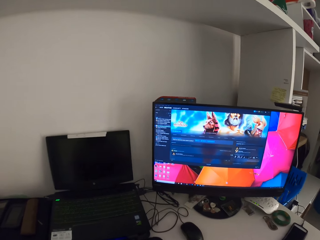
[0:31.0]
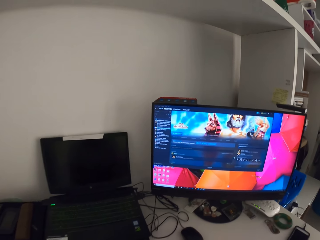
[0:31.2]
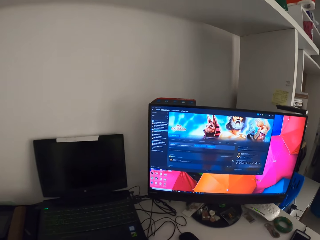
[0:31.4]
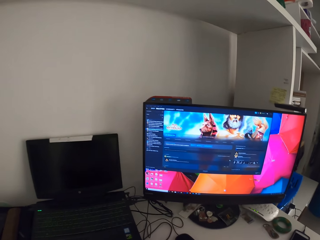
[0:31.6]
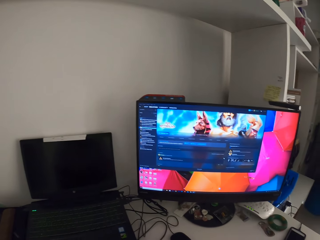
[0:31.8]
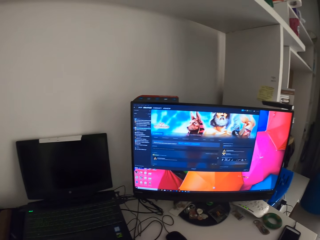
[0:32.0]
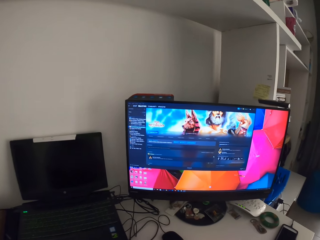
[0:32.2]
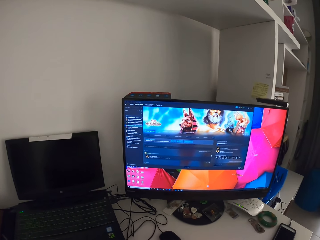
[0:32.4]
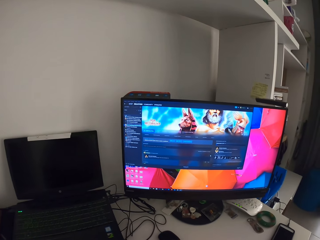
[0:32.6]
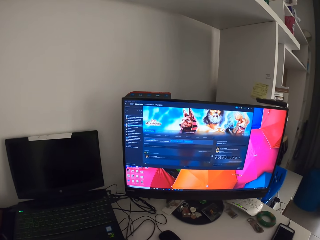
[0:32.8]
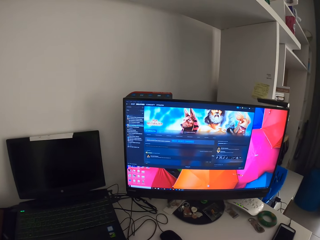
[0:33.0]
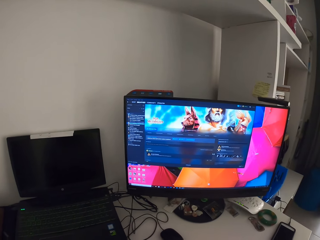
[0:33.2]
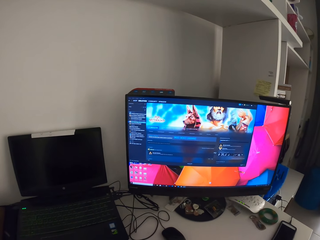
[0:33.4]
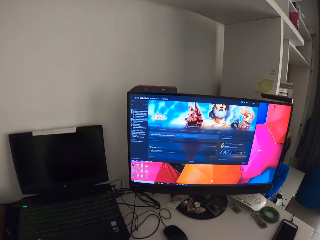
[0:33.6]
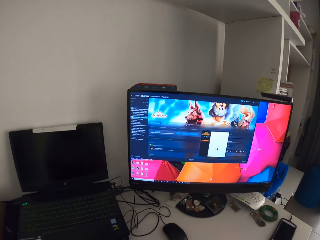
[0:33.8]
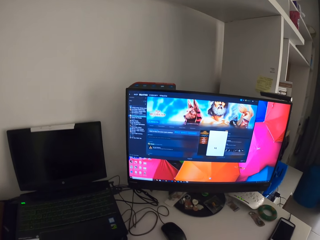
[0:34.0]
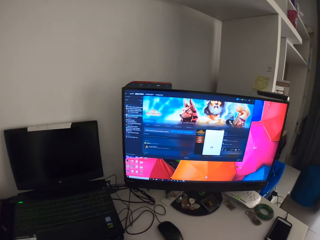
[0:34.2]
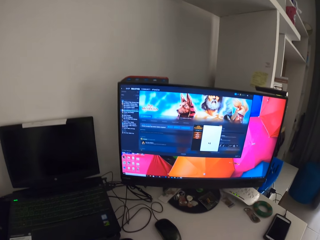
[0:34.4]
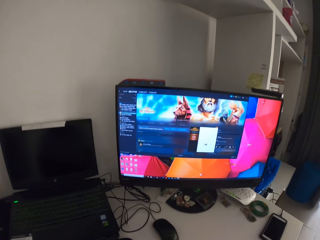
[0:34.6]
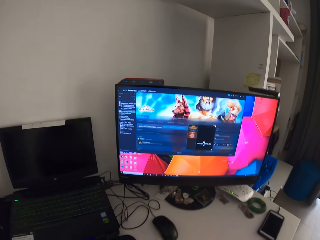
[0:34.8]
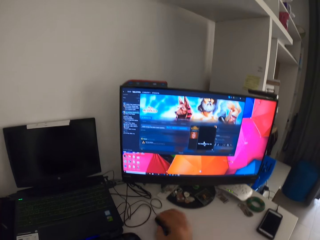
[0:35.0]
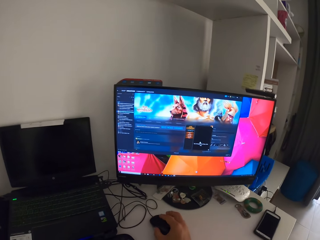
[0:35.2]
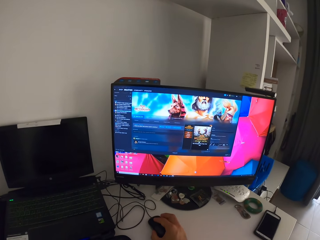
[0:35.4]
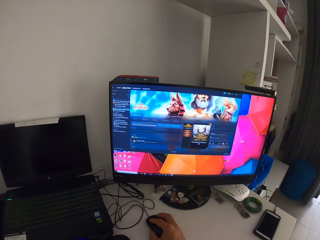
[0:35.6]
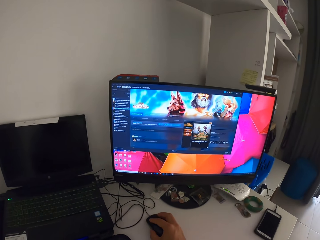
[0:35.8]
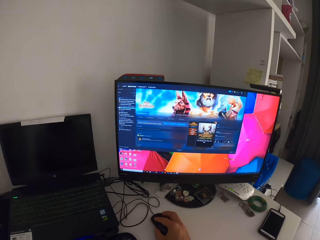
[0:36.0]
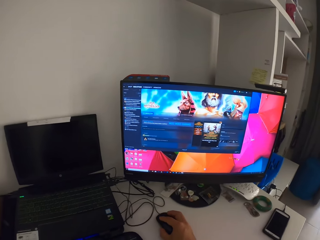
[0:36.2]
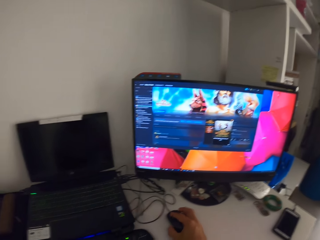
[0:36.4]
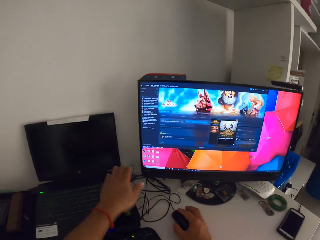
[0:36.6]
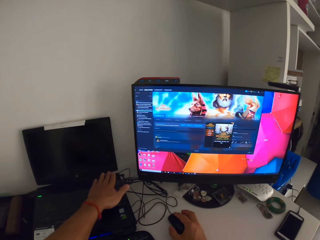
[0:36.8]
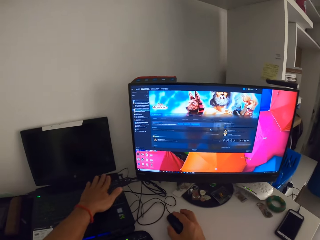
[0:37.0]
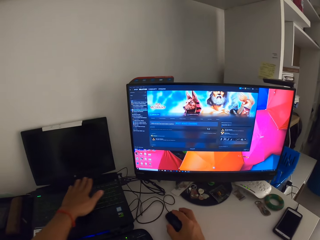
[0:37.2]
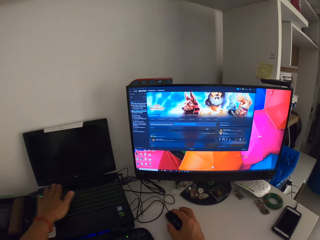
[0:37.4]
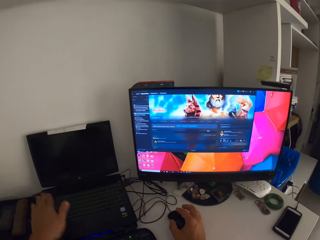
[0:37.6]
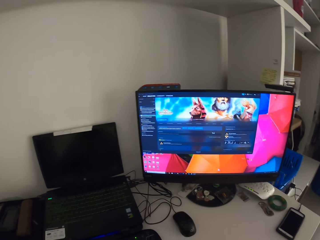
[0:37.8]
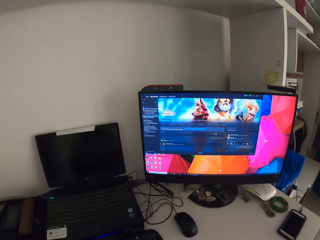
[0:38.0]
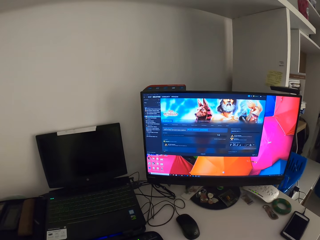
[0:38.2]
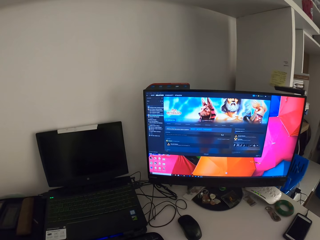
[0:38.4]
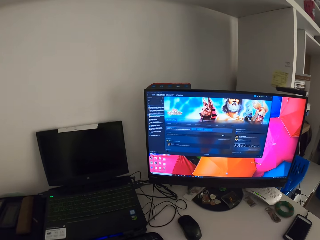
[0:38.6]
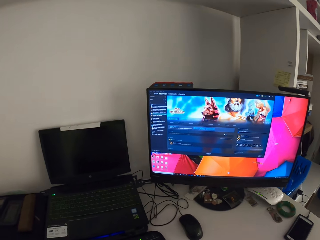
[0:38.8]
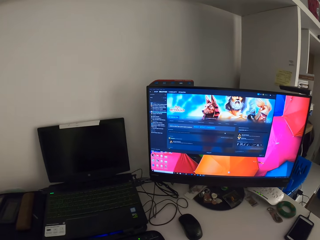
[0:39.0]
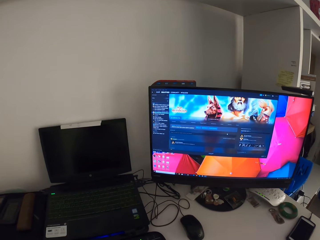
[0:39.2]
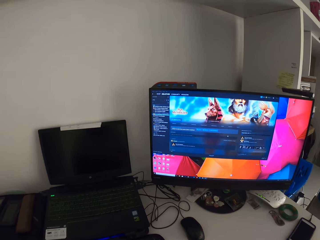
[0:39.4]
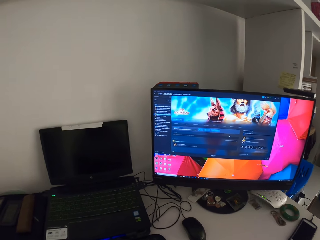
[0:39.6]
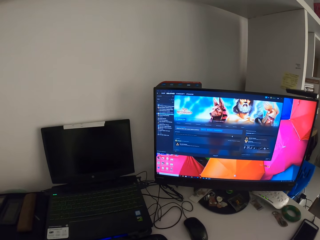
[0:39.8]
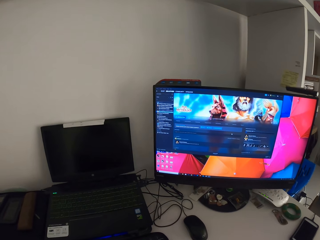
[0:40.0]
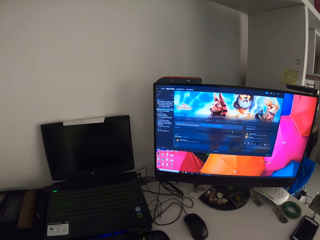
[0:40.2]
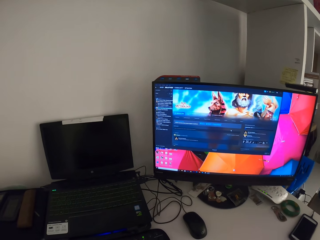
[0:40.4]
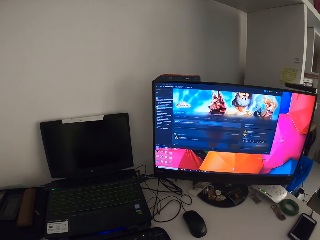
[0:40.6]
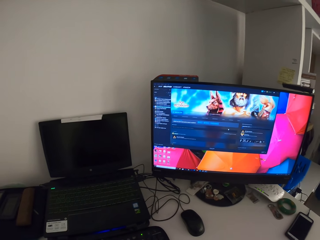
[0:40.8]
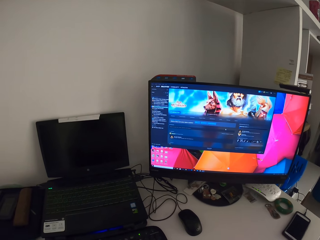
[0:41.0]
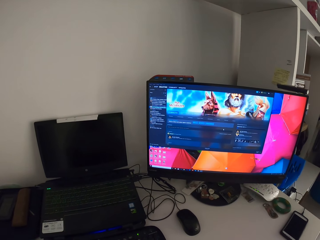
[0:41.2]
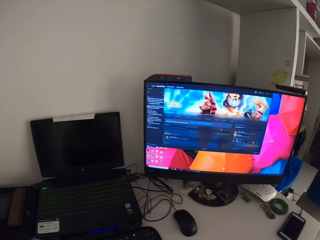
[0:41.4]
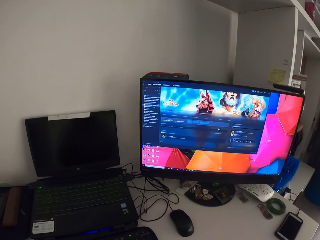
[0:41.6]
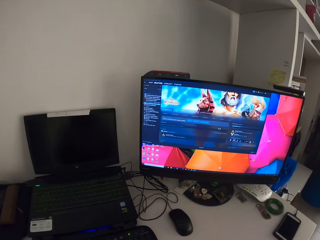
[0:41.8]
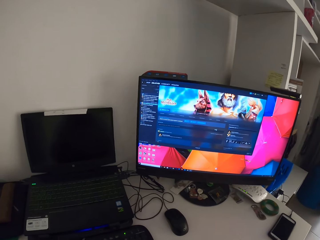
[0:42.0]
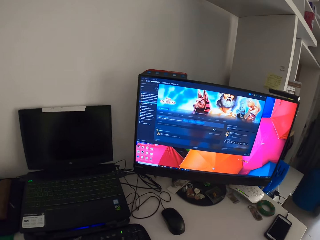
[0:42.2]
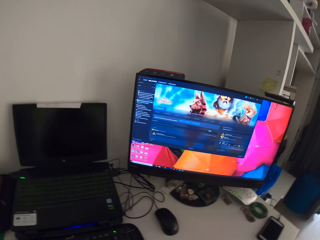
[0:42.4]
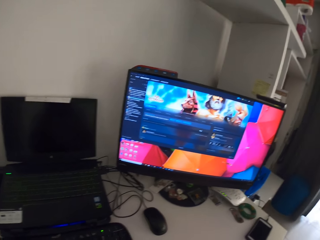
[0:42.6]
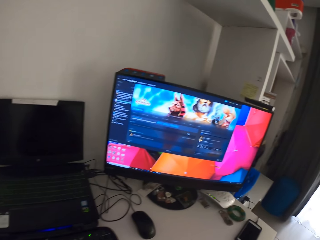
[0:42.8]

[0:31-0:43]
The camera wearer removes his right hand from the computer mouse. He looks at the monitor. He holds the computer mouse with his right hand and clicks on the computer mouse with his right hand. He swipes his left hand across the keyboard of a laptop. He moves his body. He removes his right hand from the computer mouse.

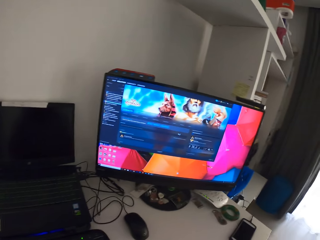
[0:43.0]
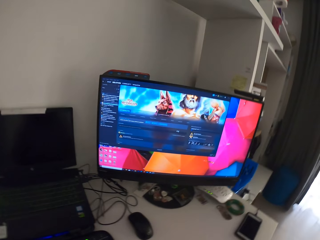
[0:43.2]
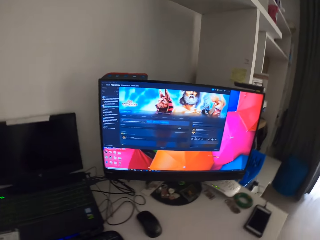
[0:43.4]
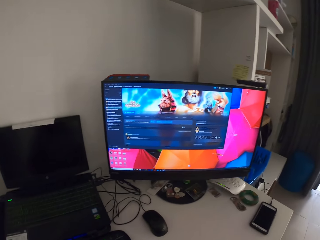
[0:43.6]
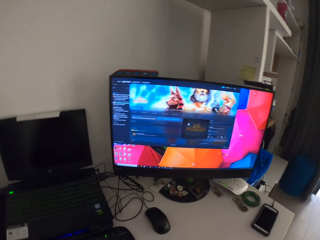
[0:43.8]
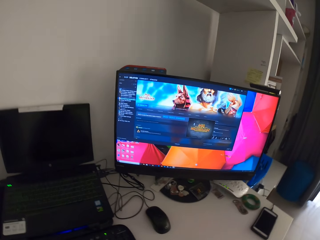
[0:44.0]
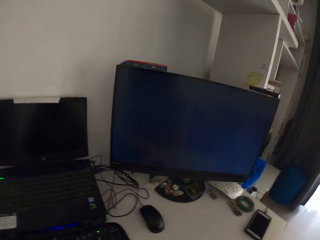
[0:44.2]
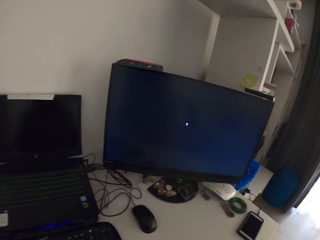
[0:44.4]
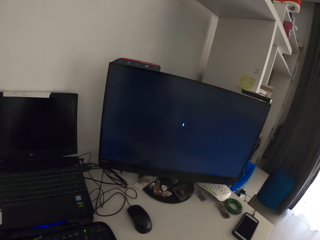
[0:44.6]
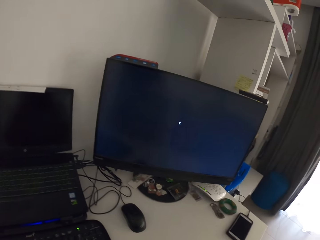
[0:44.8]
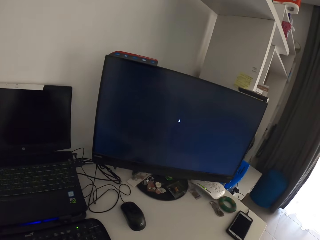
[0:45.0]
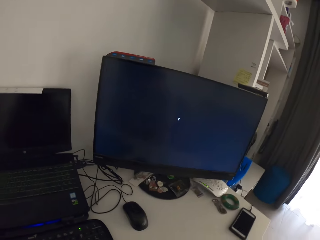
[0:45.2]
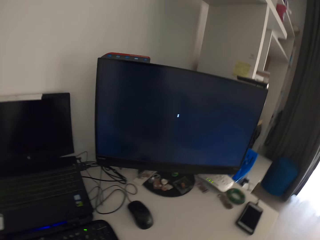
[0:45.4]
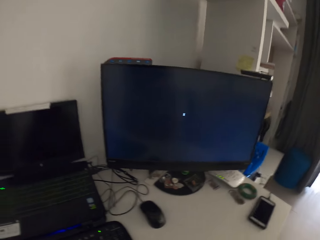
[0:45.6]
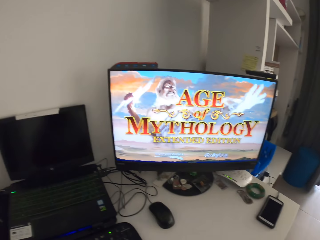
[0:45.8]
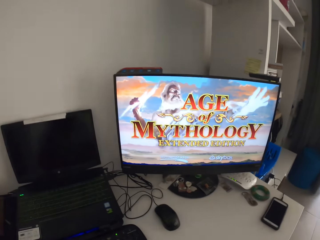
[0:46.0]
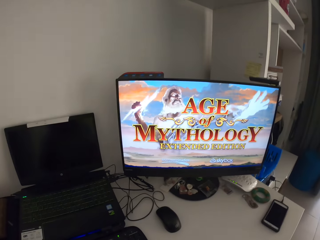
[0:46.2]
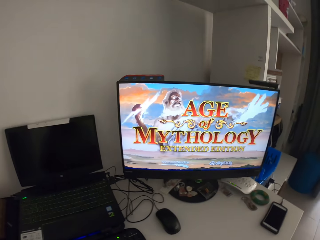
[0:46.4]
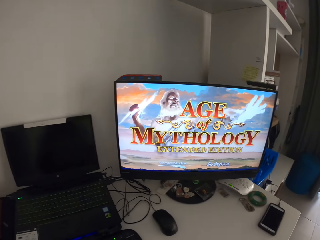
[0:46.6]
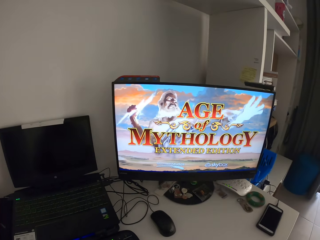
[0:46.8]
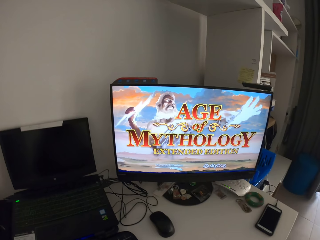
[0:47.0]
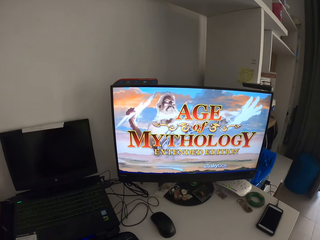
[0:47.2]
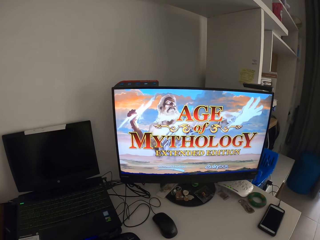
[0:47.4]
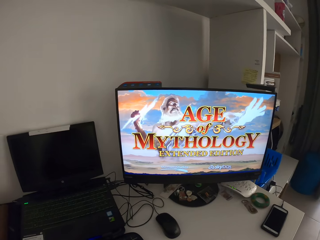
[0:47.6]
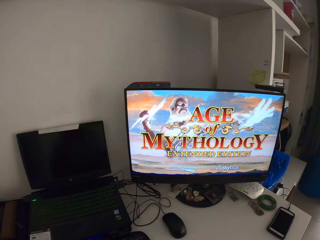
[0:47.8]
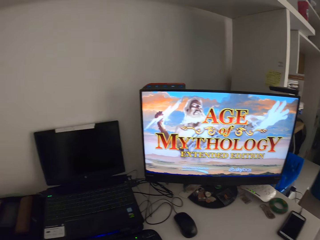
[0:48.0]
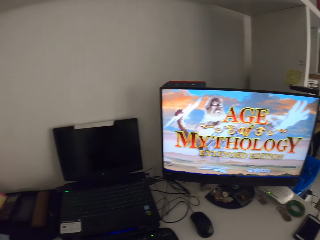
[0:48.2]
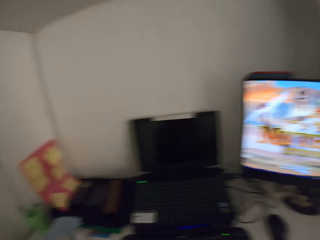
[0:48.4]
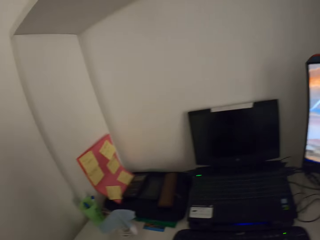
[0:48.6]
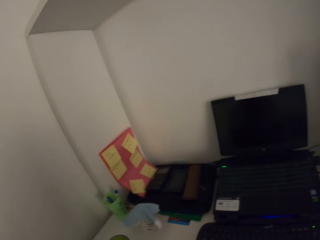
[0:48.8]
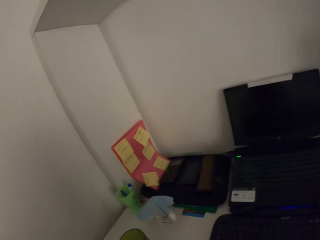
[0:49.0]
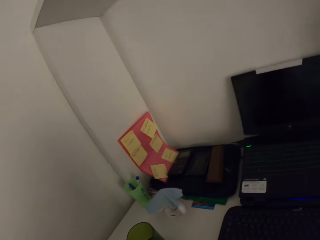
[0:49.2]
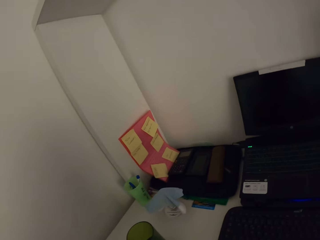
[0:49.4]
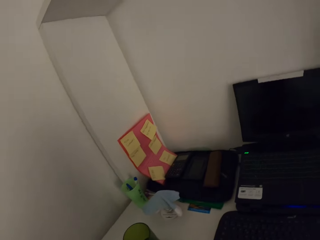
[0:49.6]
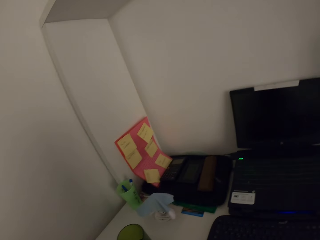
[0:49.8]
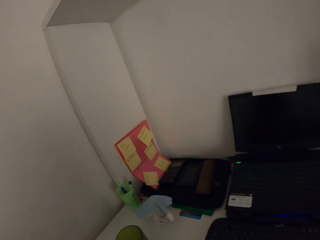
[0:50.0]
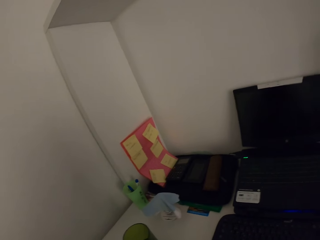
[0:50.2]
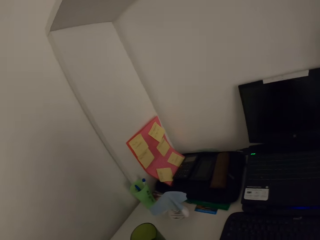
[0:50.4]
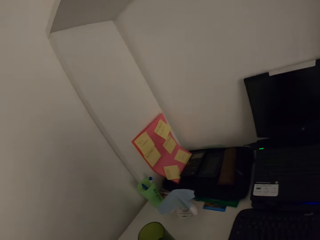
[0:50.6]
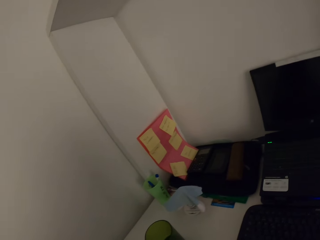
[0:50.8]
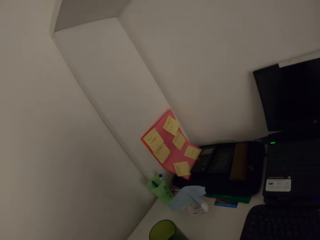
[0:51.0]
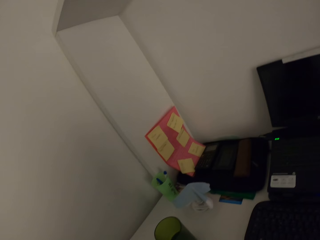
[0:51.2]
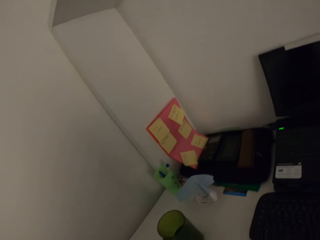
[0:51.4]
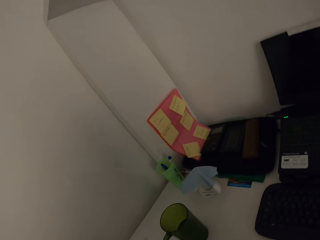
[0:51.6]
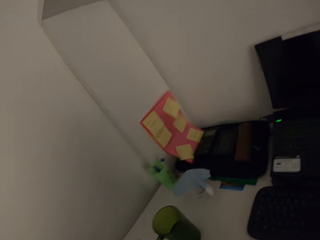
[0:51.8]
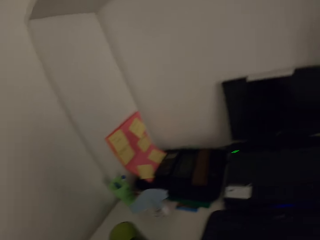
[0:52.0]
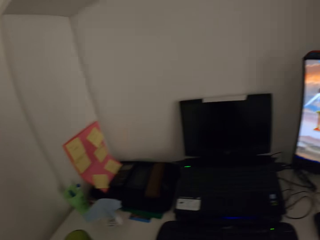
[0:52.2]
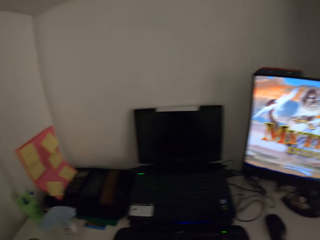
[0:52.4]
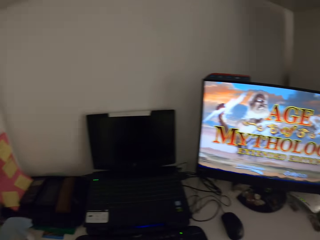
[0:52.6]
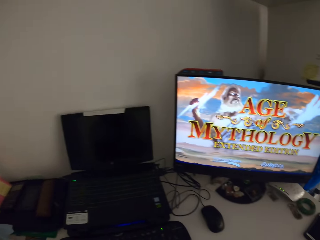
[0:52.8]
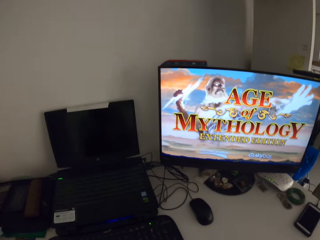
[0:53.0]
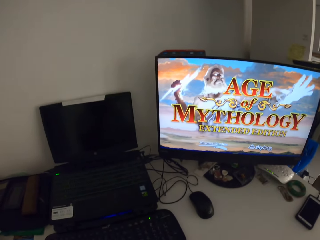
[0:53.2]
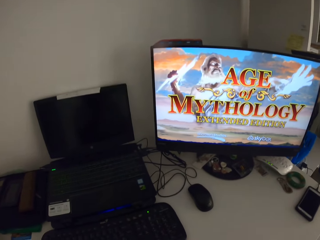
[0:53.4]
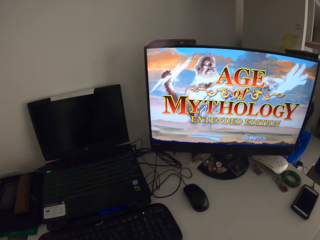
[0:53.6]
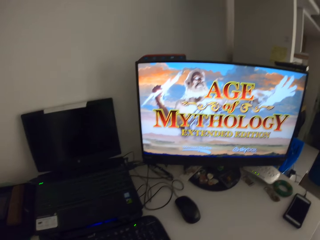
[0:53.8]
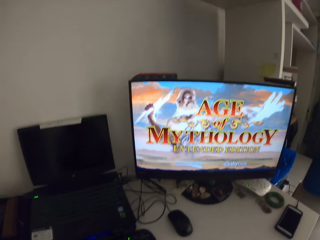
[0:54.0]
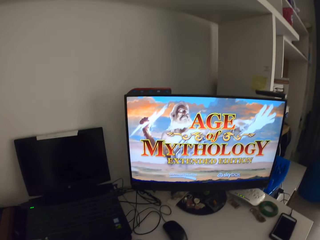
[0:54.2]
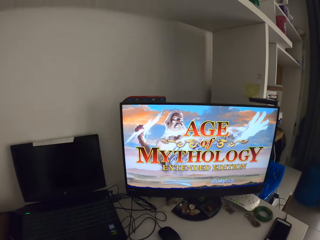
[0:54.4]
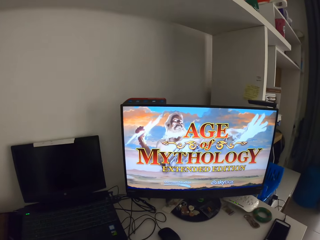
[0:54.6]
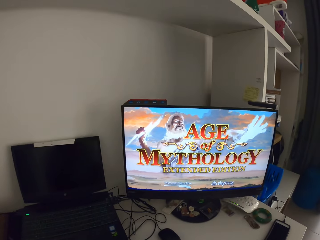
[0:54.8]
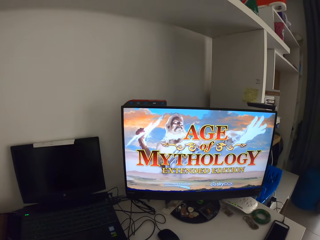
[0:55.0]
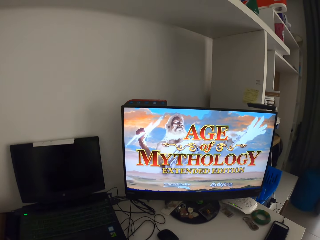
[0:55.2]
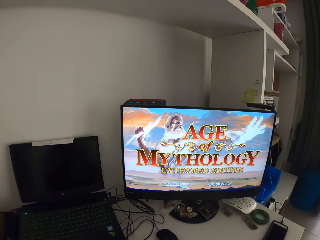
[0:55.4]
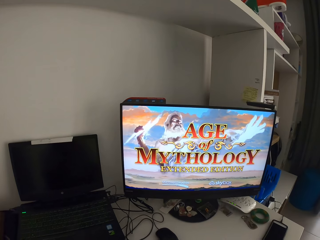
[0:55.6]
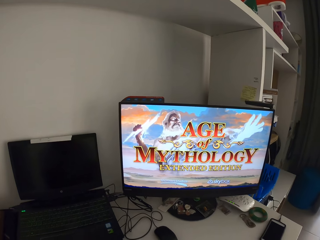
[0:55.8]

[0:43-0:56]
The camera wearer turns his head on the left side. He looks at the monitor.
